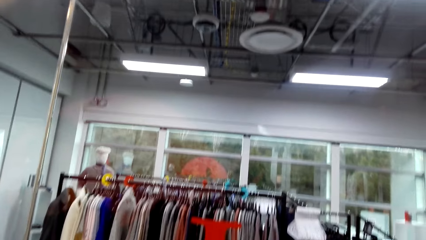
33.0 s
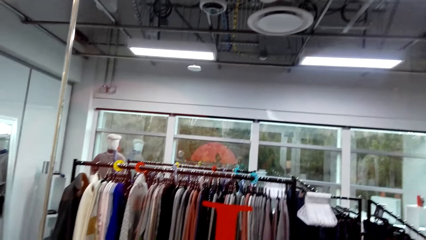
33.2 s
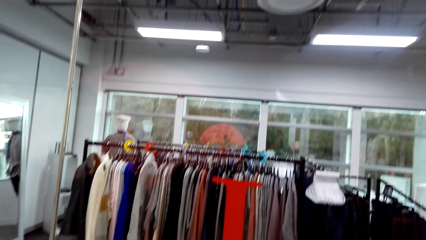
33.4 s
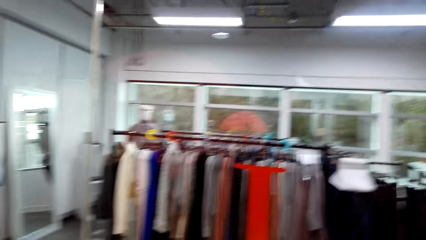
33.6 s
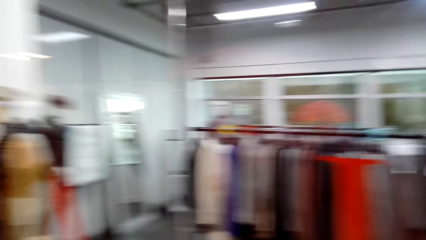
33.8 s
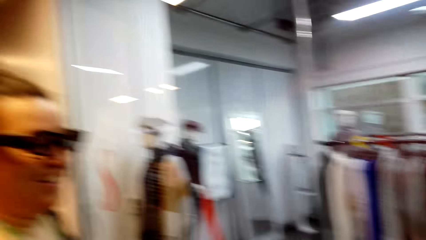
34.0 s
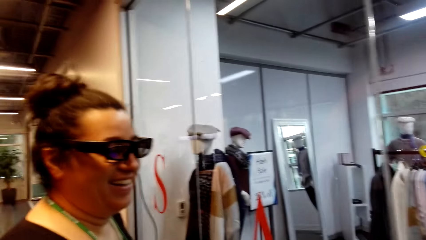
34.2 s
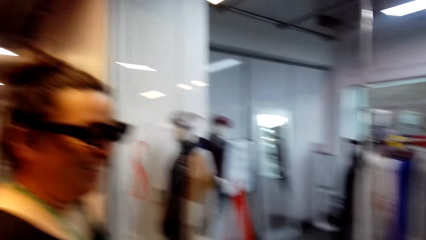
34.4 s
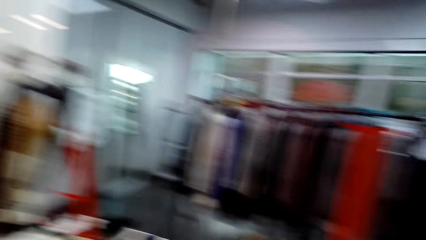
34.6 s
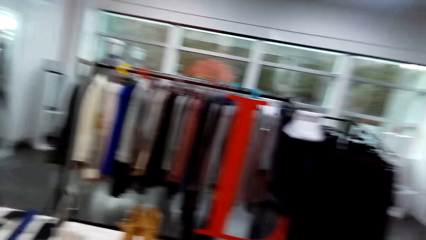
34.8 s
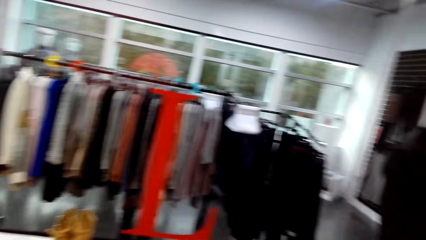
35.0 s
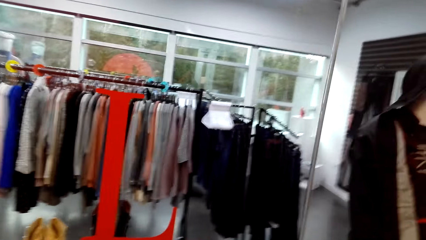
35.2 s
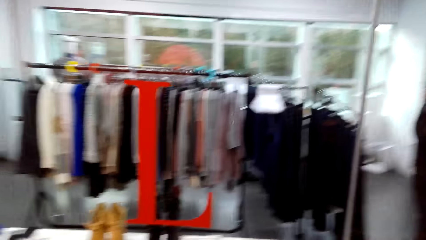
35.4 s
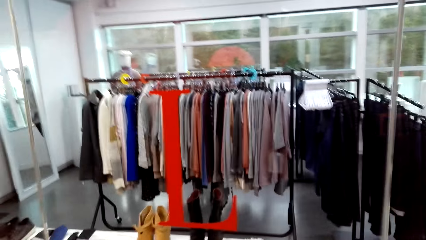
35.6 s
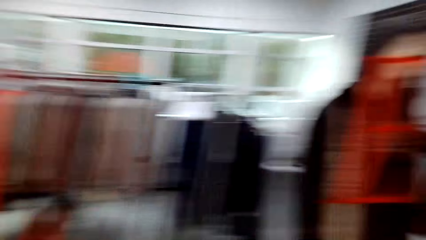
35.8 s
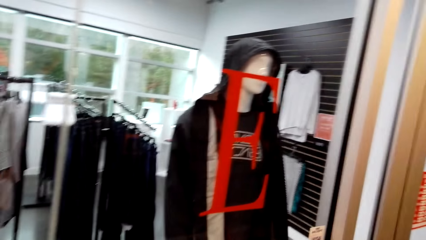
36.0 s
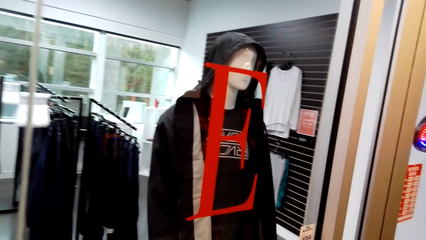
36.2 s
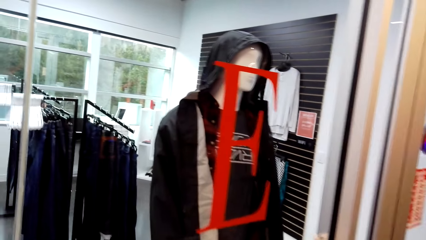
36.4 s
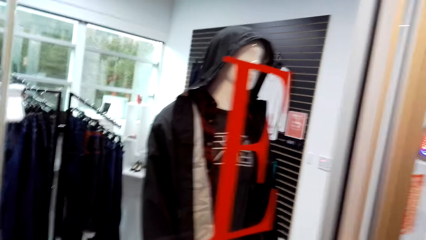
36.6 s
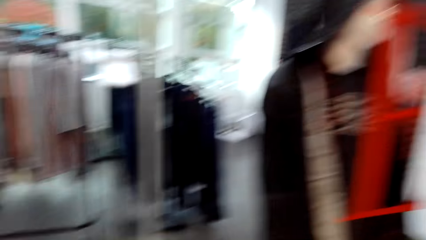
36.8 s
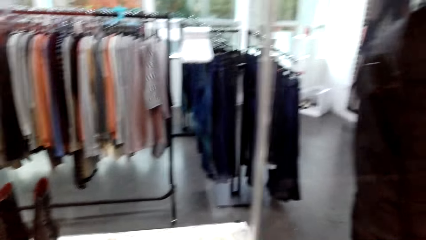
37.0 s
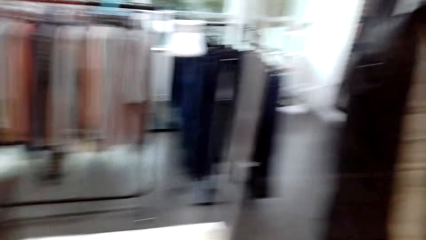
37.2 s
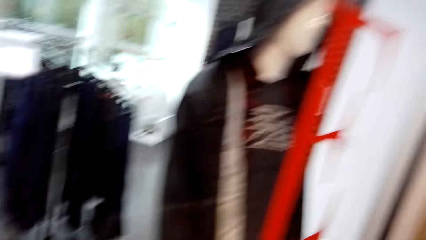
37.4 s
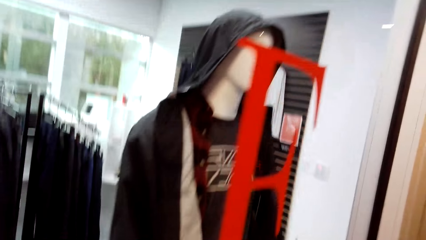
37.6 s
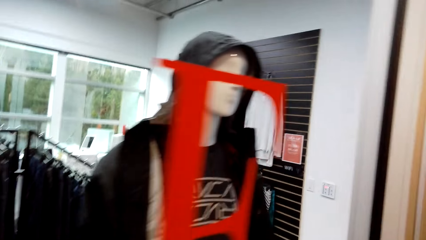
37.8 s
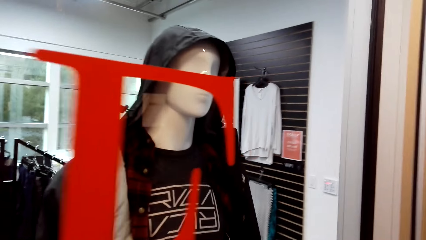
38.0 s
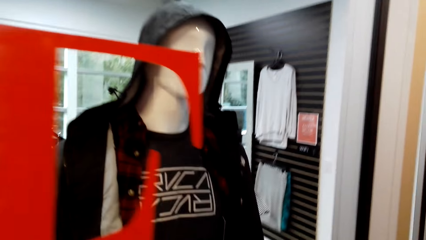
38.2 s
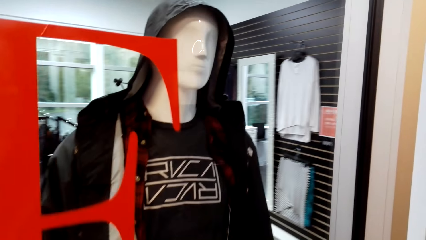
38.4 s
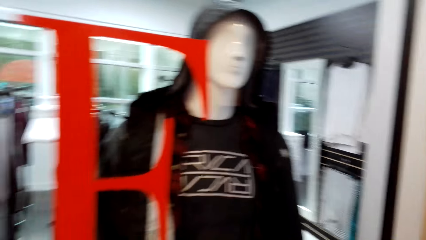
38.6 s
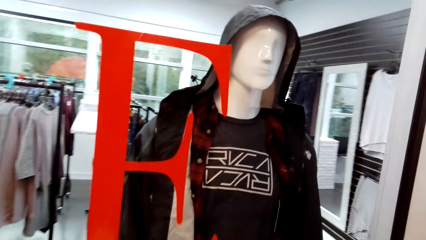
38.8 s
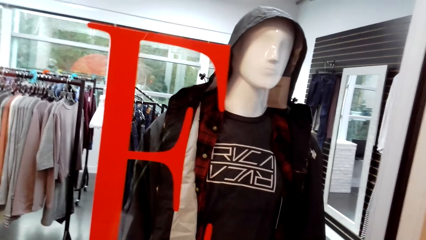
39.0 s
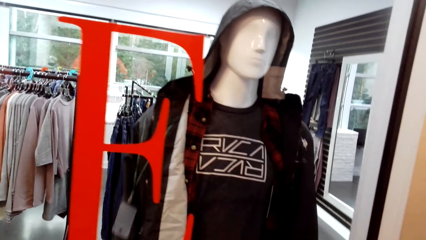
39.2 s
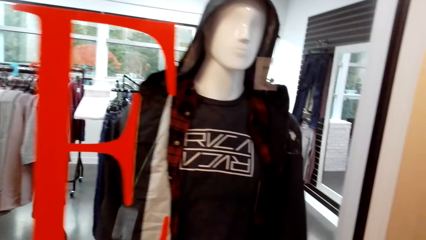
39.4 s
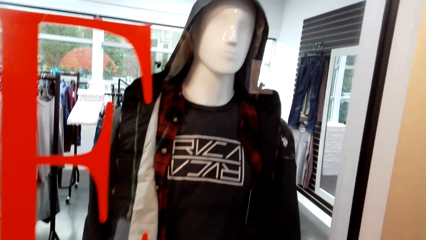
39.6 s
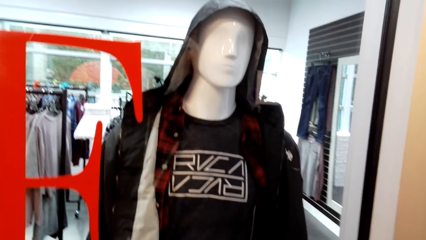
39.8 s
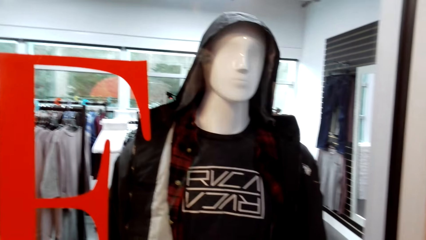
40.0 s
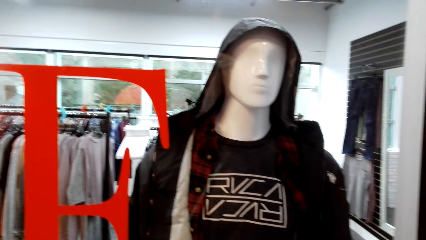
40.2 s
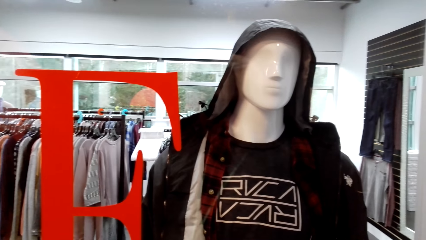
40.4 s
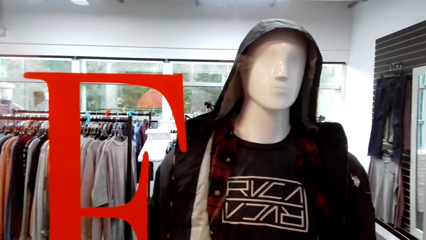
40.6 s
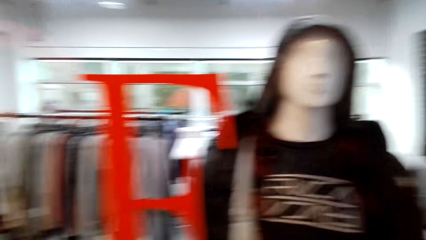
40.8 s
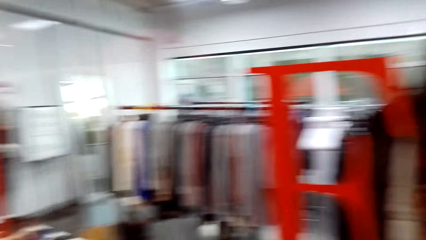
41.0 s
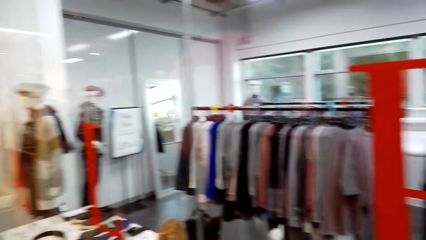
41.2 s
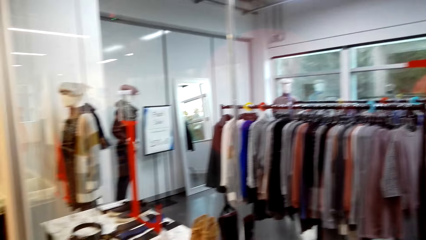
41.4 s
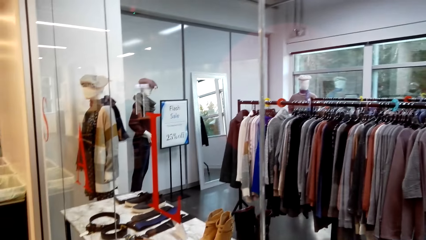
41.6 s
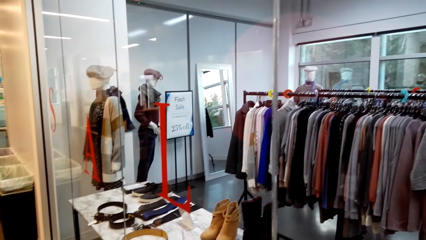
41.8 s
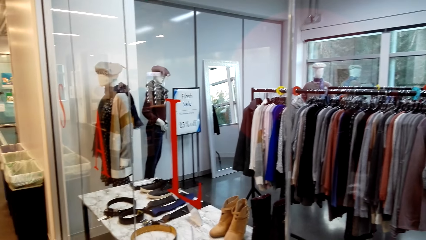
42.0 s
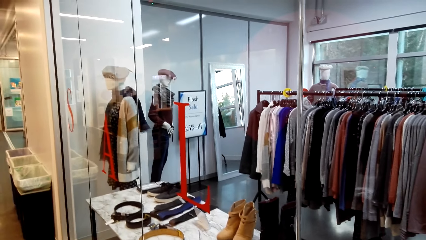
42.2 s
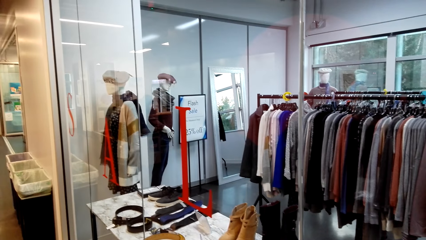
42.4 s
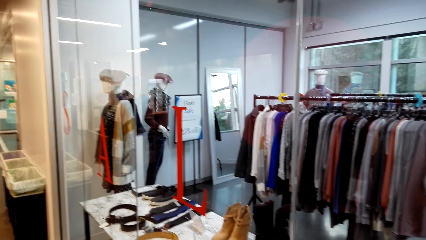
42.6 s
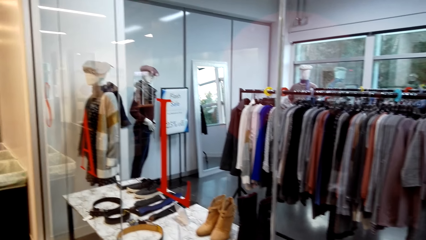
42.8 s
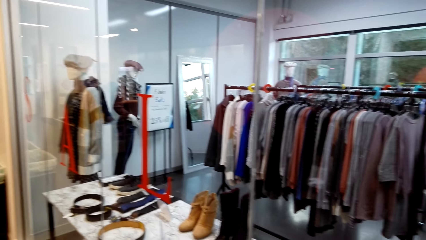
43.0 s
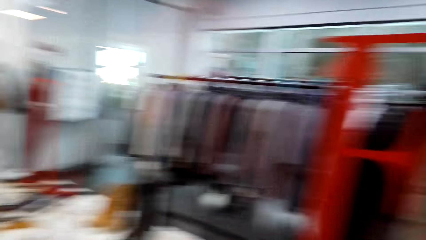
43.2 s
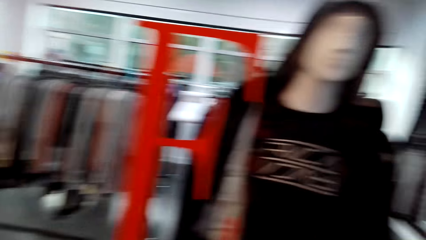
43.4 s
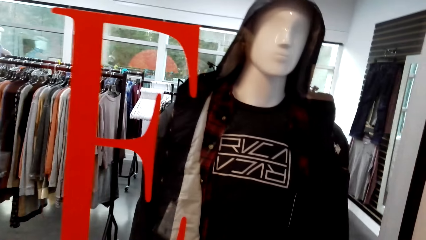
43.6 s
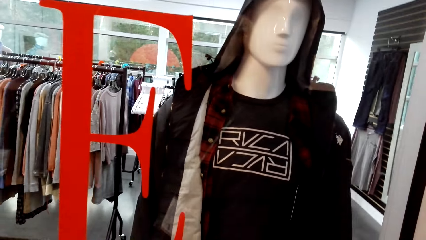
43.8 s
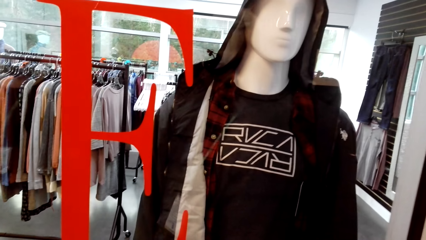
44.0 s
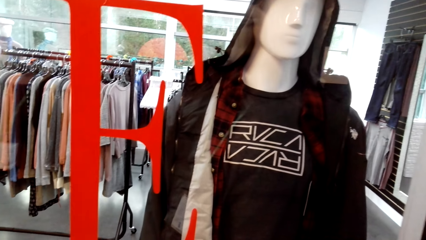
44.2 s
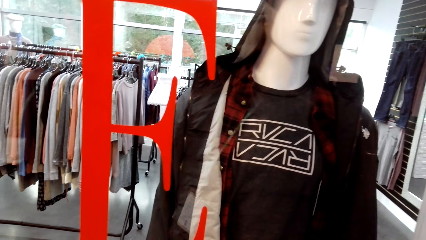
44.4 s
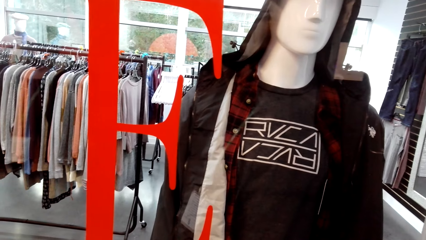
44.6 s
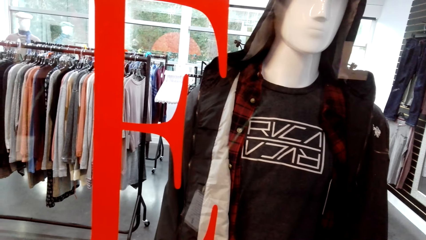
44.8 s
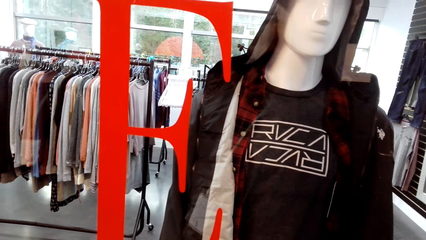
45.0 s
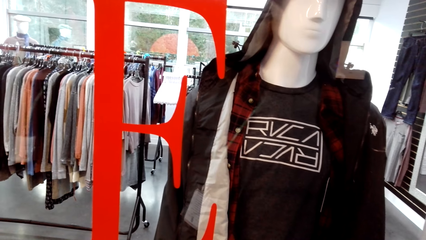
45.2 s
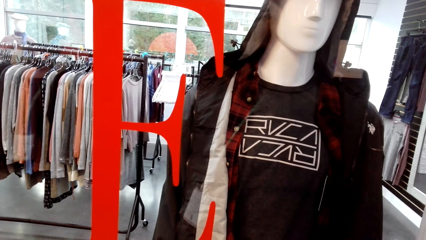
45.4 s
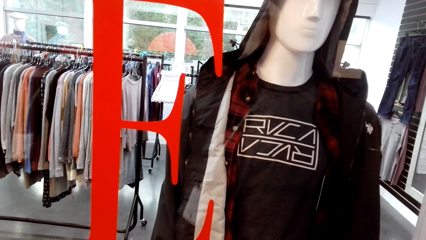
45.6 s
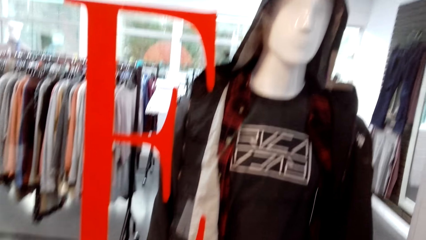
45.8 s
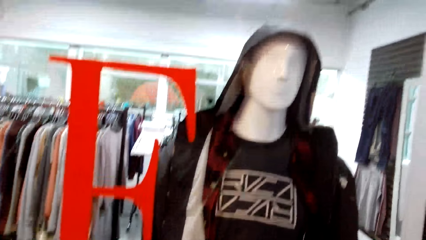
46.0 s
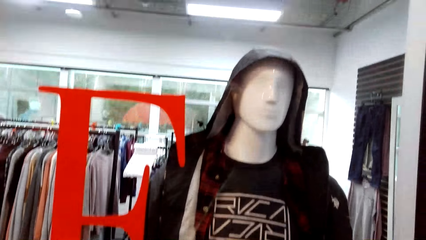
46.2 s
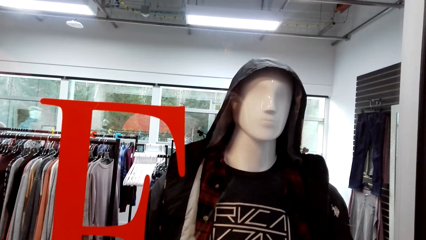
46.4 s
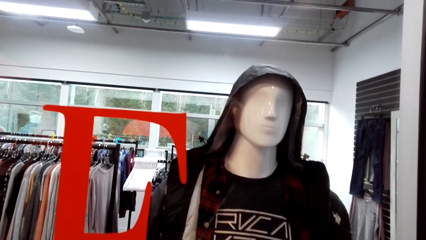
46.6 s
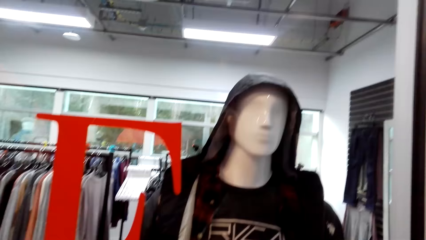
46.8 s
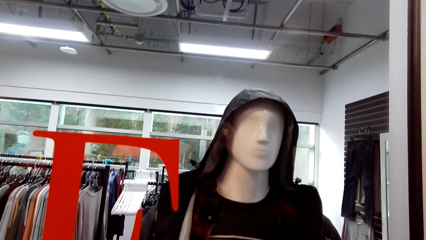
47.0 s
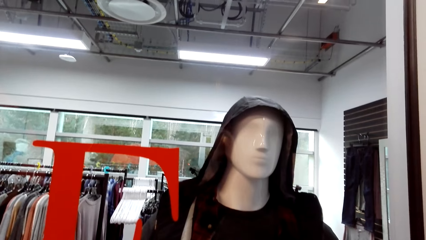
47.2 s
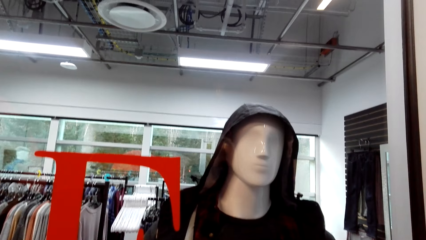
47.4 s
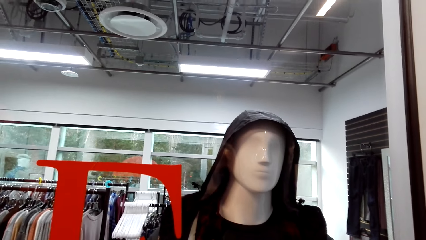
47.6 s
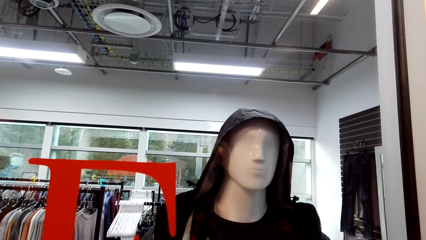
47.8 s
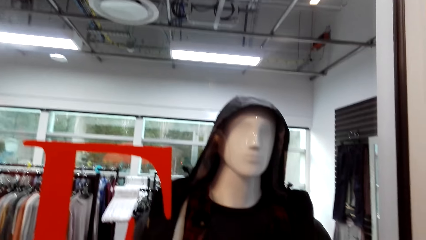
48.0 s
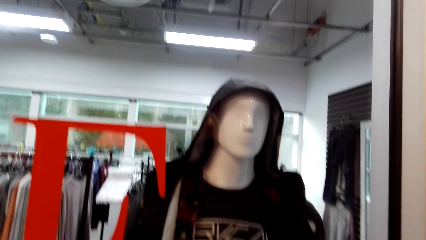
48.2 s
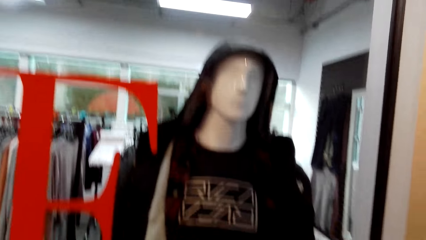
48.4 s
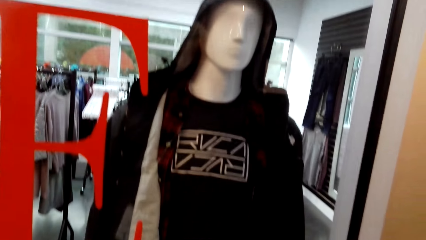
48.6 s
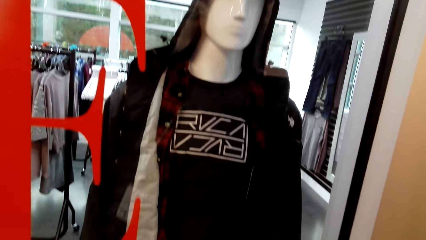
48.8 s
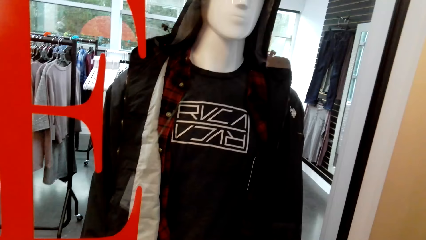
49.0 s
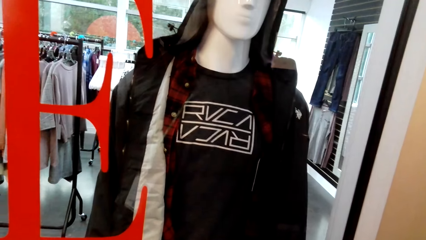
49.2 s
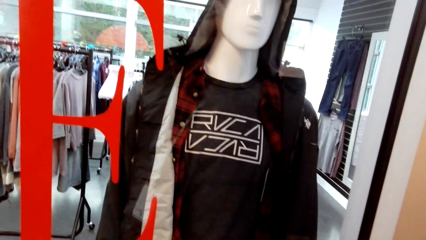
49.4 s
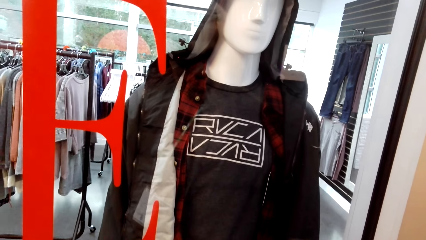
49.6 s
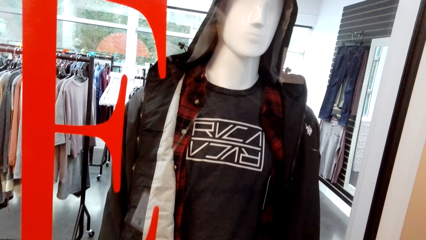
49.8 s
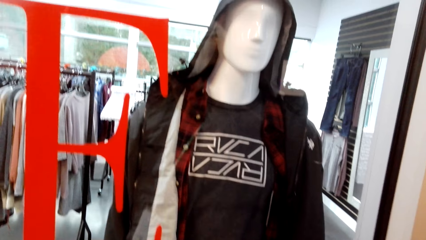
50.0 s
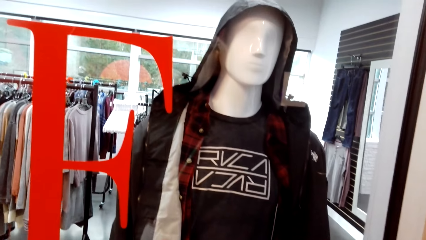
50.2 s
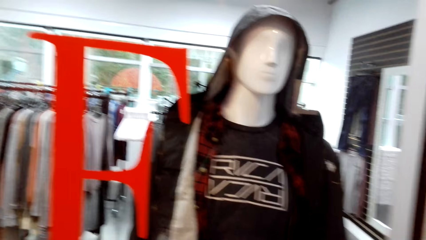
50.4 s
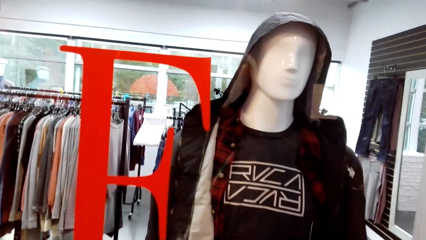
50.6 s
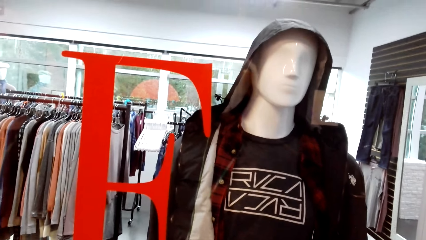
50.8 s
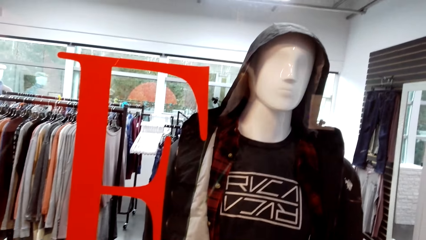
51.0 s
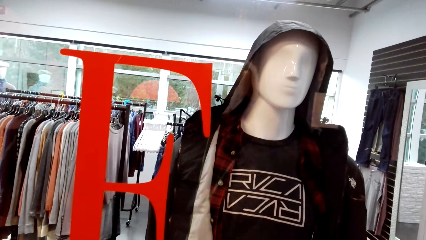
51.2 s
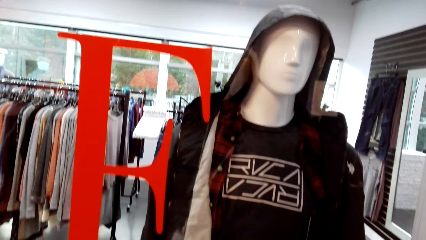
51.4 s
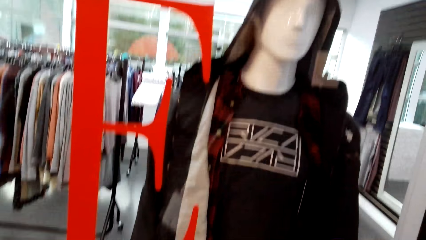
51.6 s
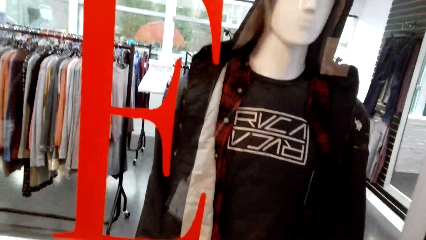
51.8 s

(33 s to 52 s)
The camera wearer looks at the clothes. They look at the mannequin.
